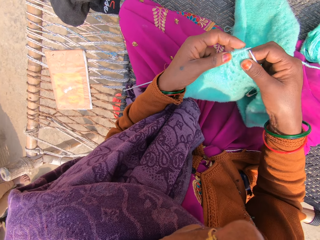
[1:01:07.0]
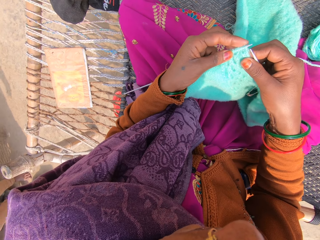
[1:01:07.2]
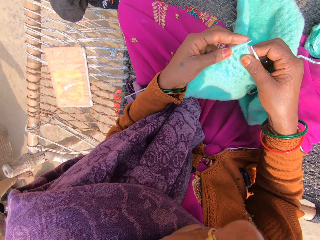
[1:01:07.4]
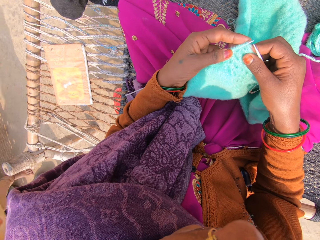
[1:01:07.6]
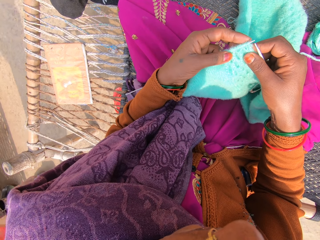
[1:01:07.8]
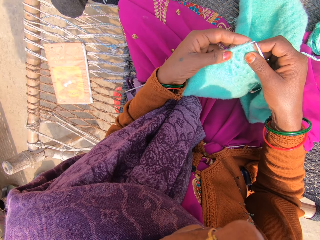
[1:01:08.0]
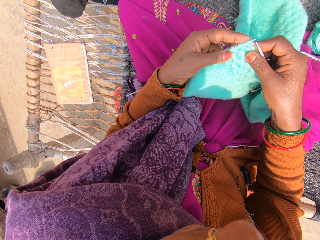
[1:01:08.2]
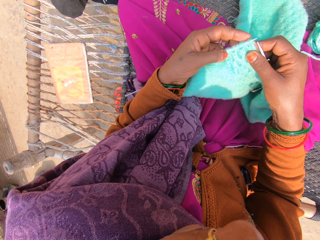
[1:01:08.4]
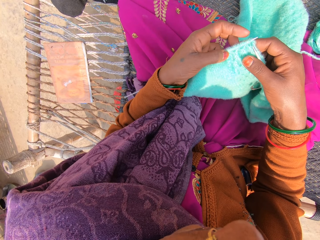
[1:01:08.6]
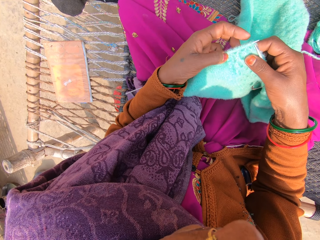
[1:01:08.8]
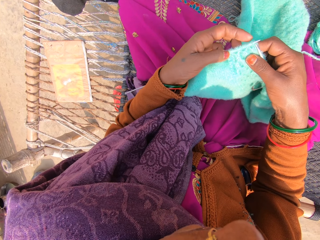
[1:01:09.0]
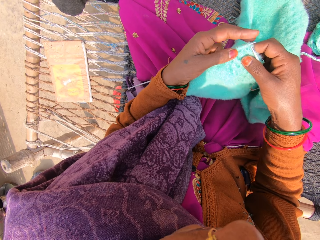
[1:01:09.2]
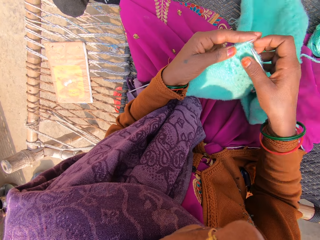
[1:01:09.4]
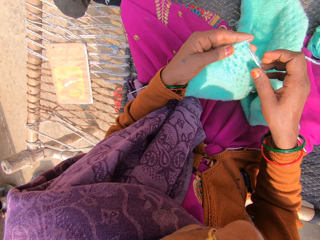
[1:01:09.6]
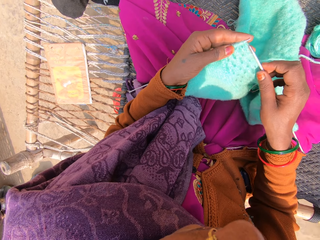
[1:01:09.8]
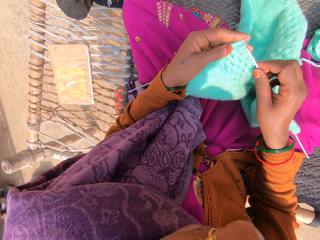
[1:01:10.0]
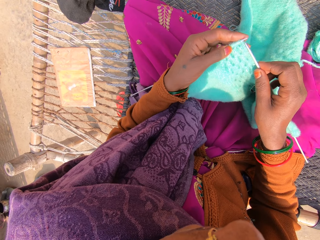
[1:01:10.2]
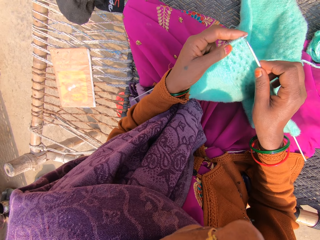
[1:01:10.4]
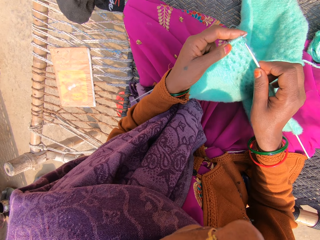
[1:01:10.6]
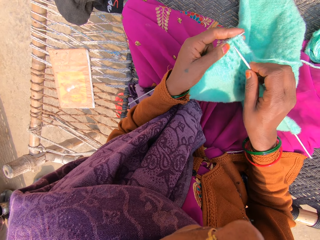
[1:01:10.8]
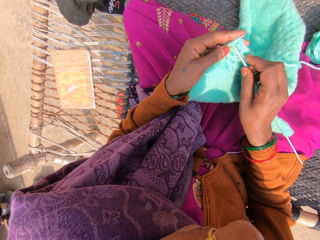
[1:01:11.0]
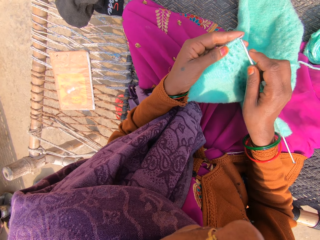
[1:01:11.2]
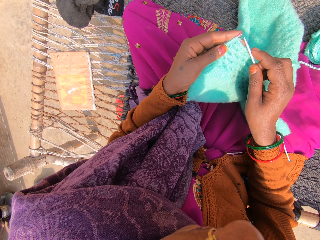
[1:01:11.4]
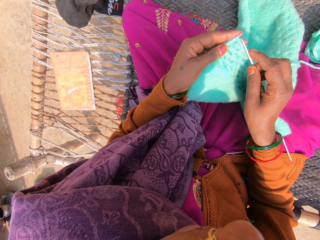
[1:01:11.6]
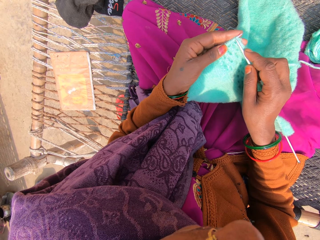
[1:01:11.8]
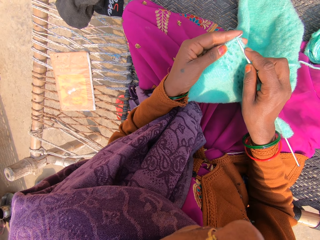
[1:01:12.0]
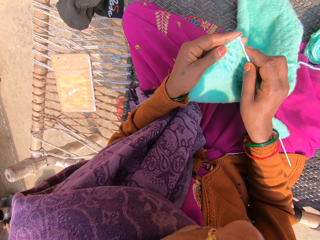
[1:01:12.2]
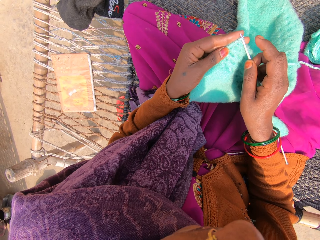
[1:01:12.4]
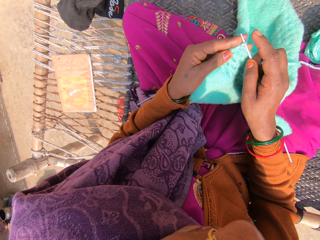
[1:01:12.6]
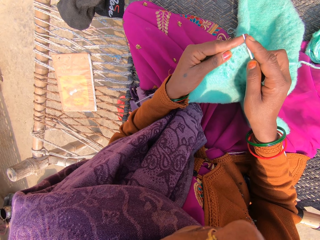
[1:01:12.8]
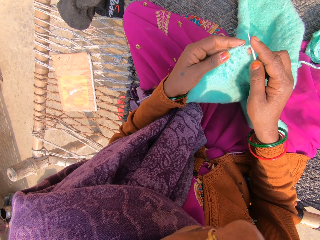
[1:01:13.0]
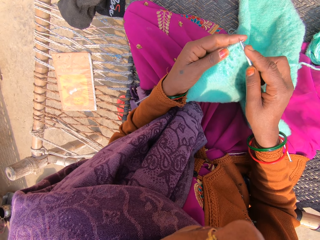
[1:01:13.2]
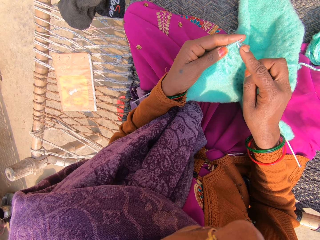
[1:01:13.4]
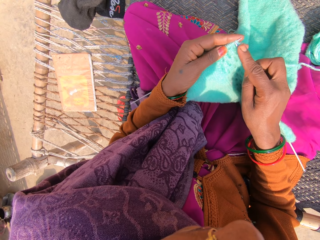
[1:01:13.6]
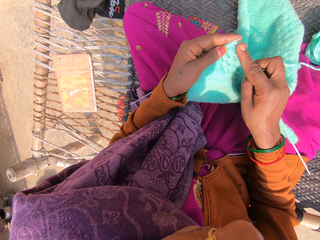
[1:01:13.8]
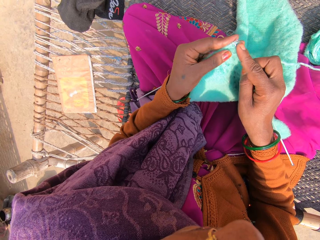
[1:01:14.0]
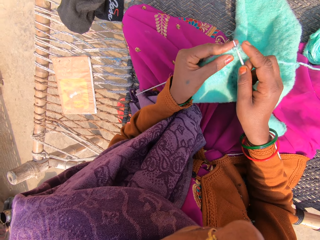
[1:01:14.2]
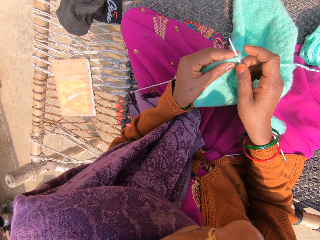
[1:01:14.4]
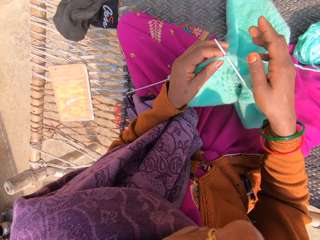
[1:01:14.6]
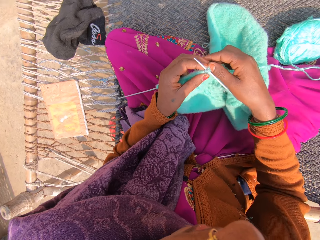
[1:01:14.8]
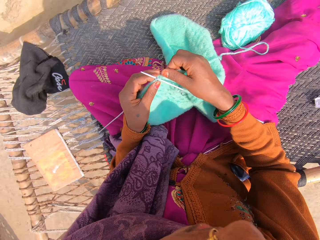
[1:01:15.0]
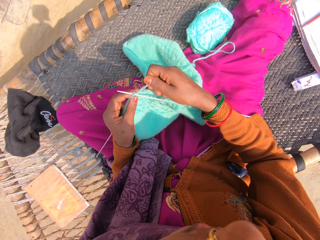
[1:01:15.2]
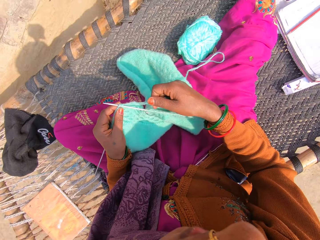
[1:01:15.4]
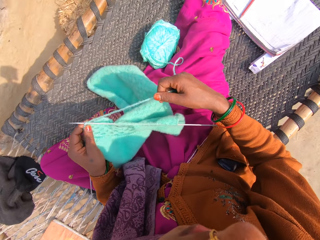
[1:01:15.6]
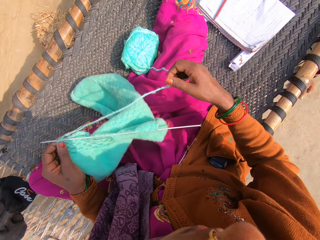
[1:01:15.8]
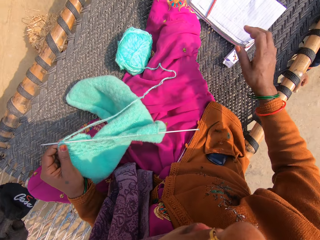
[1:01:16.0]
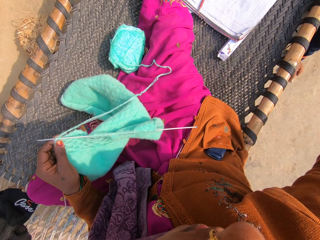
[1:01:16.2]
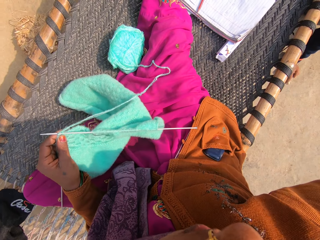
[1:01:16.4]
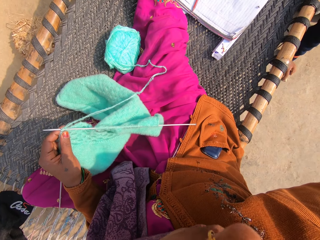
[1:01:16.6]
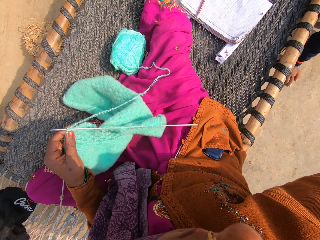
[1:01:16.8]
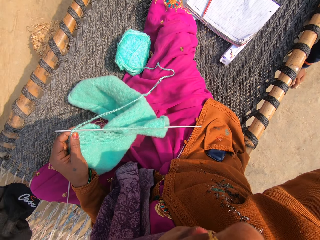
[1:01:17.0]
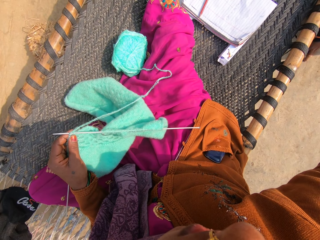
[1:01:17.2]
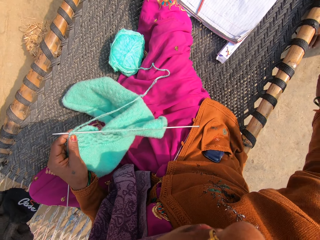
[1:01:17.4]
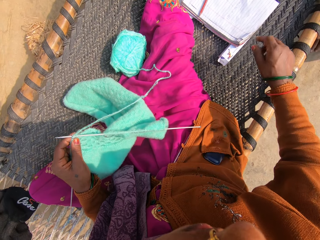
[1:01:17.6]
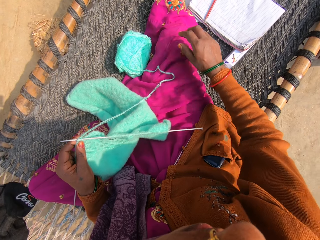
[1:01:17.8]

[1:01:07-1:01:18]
A woman walks by. The camera wearer knits with a knitting needle and a yarn. They pull the yarn. They point at something.

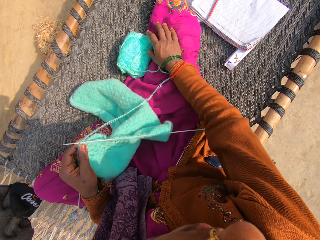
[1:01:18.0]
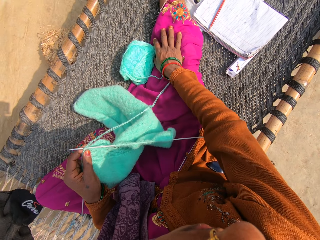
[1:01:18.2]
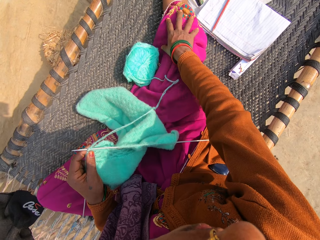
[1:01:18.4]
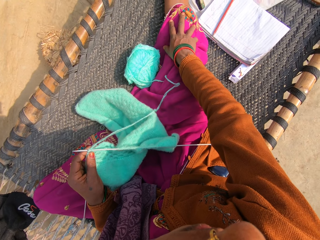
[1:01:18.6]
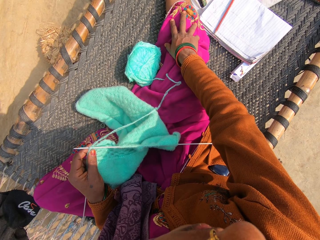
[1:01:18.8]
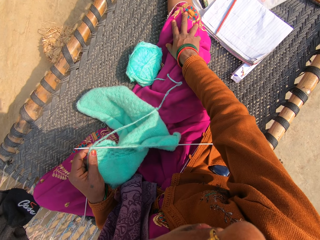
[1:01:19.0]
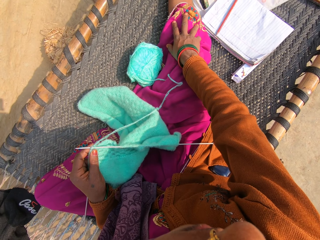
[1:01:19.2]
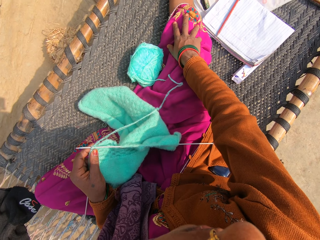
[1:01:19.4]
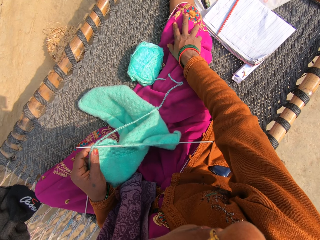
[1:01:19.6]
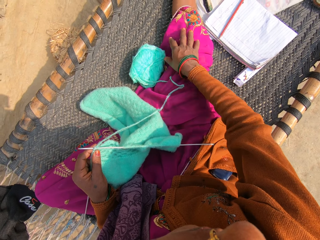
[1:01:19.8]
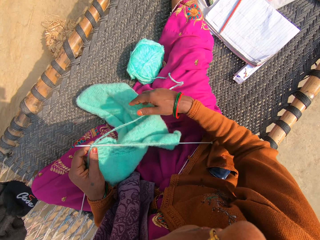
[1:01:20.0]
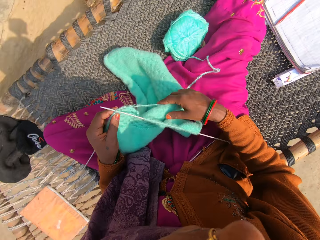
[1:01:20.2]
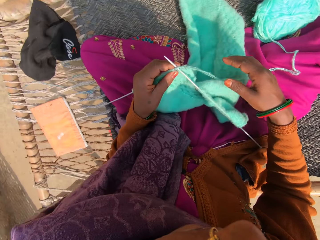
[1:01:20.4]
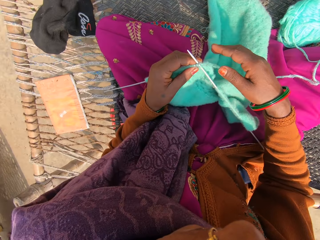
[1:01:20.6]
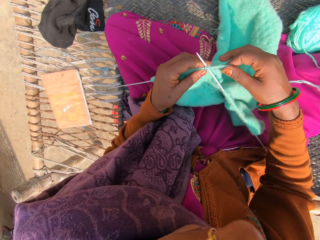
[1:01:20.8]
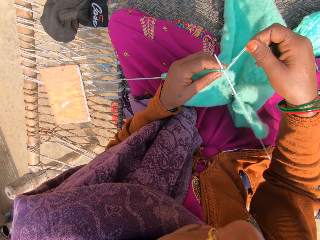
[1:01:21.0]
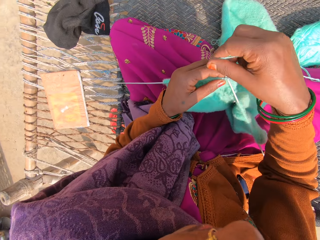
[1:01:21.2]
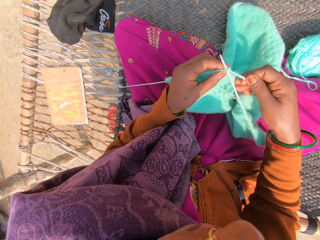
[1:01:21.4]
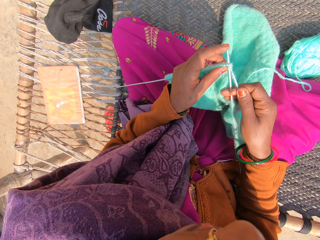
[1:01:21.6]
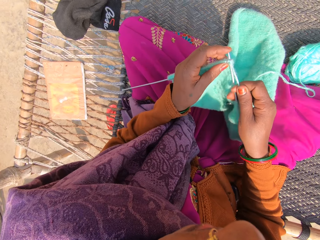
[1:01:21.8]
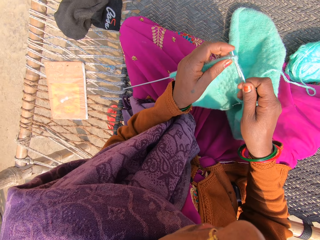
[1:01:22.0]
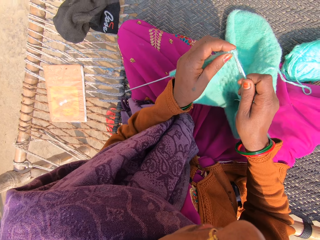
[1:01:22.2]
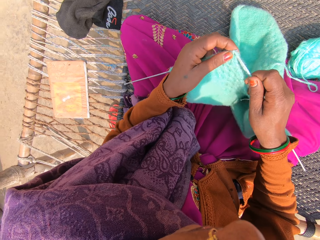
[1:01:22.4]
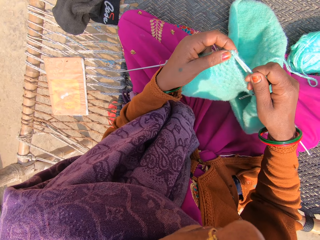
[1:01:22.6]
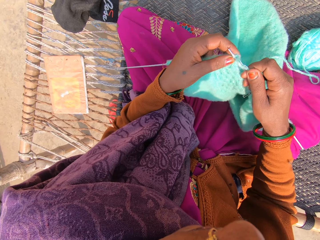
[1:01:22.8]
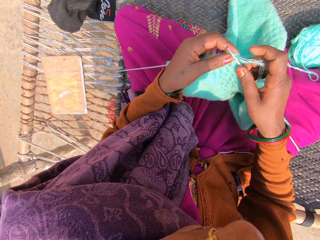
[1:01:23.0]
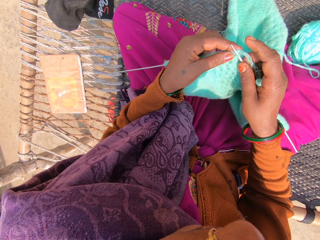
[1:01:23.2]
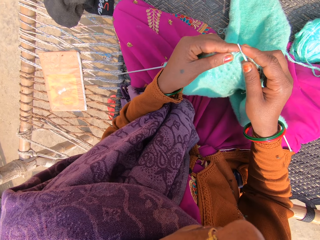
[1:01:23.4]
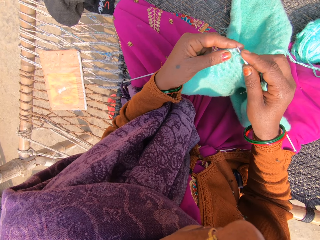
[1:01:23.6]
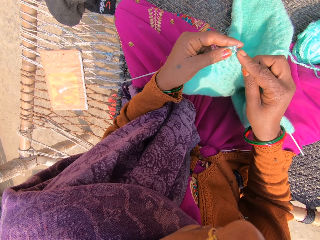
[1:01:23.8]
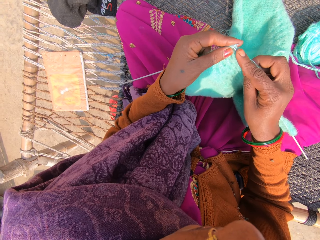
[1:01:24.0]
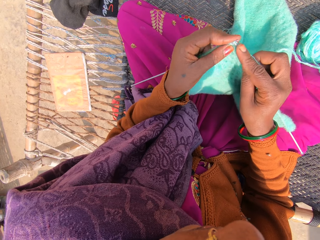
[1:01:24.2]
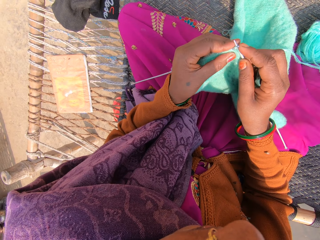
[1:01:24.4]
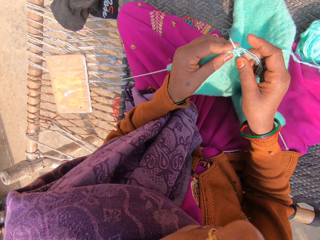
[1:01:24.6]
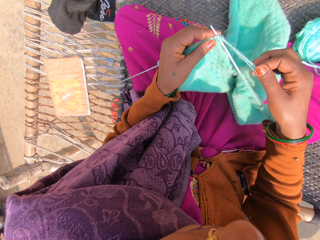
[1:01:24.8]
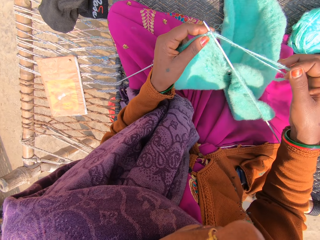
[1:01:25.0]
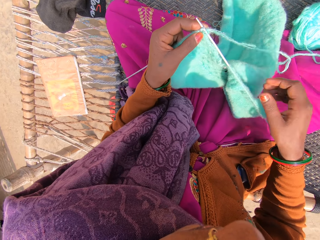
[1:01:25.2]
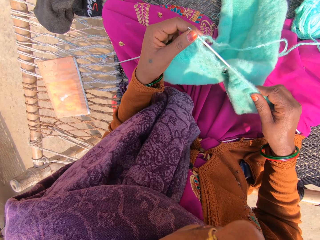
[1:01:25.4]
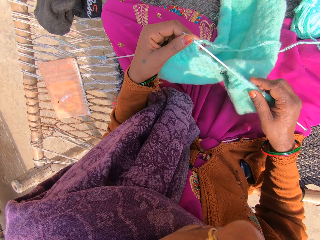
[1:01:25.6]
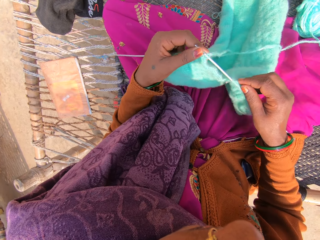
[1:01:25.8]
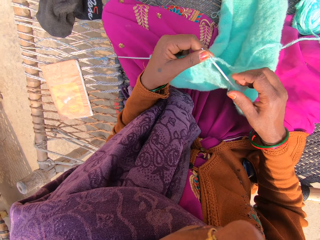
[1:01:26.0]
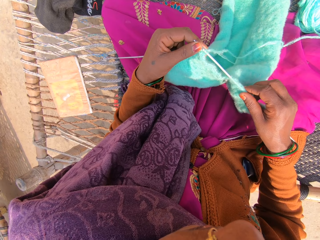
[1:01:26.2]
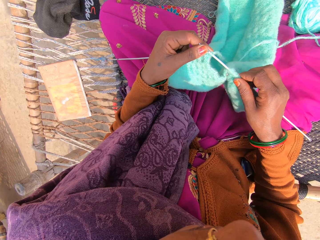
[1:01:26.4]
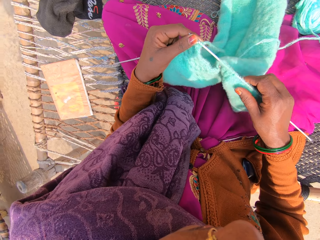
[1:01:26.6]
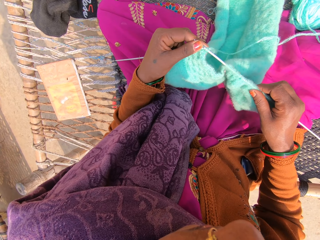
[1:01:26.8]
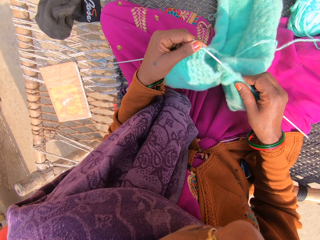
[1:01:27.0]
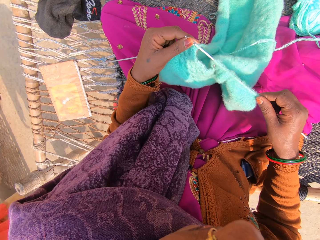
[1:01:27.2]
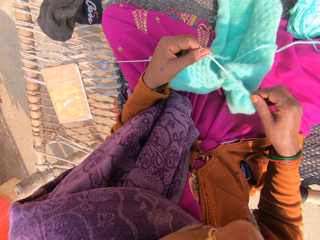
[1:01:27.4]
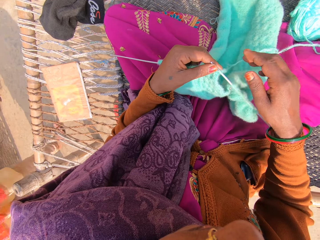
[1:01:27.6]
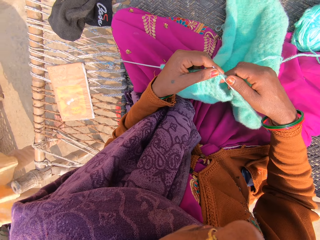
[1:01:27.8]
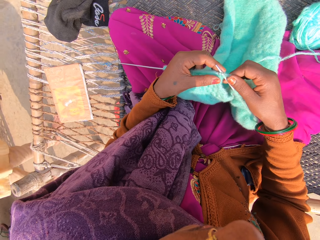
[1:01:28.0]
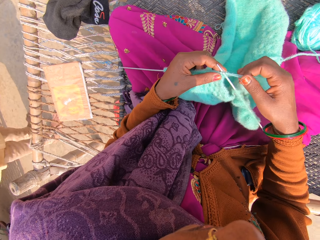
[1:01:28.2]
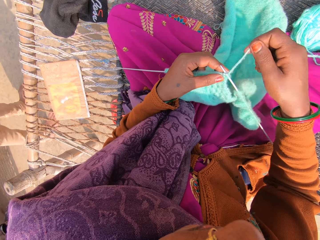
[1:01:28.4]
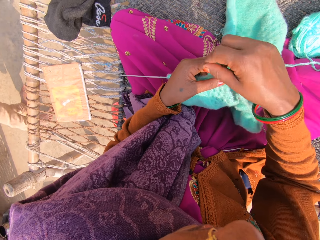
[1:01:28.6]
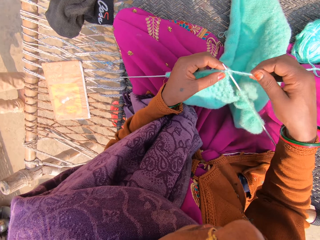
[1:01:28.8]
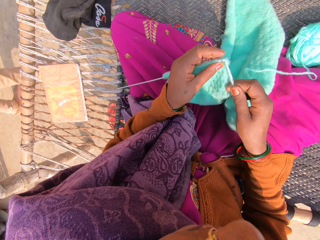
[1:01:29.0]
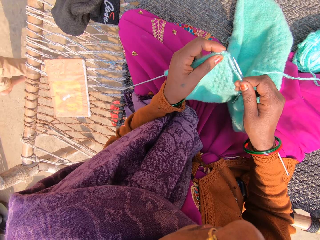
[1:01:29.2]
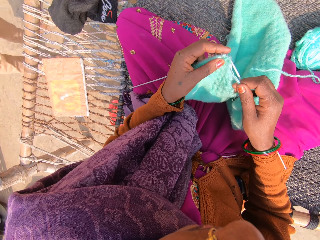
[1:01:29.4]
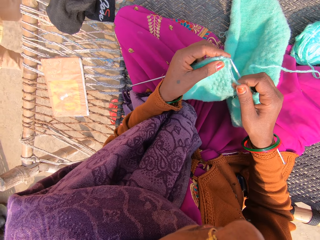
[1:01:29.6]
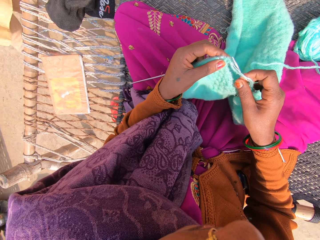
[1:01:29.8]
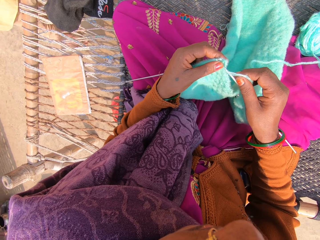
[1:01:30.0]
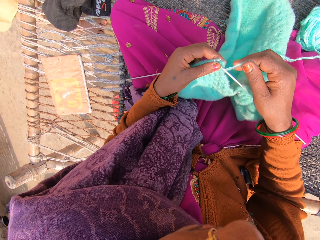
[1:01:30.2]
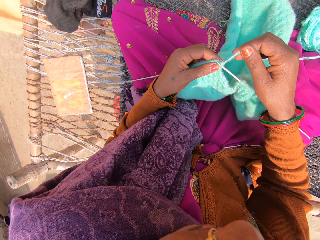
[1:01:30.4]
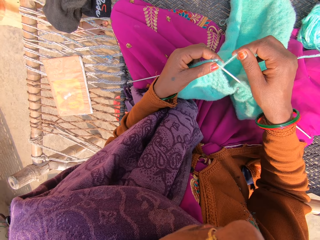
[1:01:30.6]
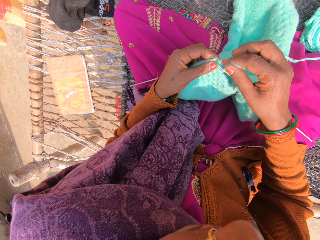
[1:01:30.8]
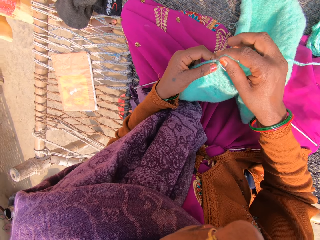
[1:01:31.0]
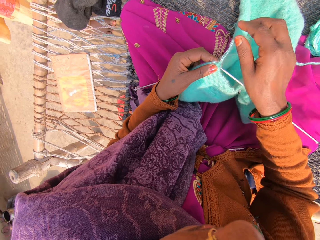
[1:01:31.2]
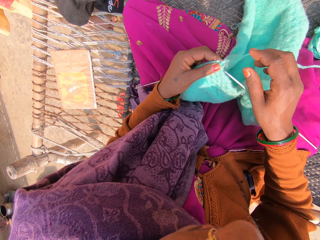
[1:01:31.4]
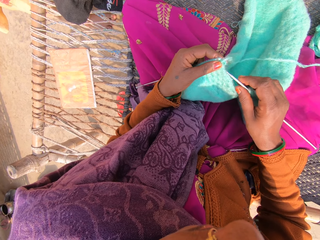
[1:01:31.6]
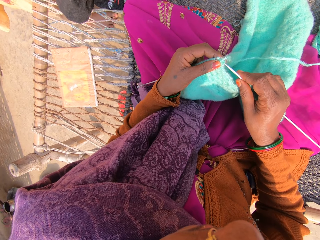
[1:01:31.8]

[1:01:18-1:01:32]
The camera wearer places her right hand on her right leg. She knits the sweater with a knitting needle and a yarn. She pulls the woolen fabric on the knitting needle. A woman walks by. The camera wearer knits with the knitting needle and the yarn. The woman walks by.
